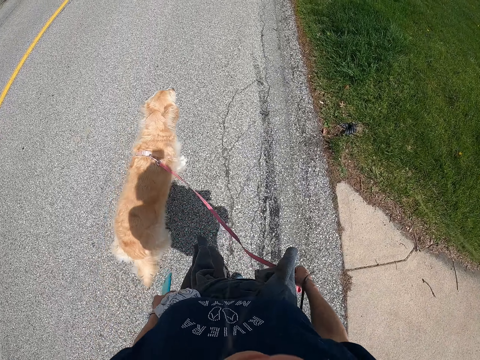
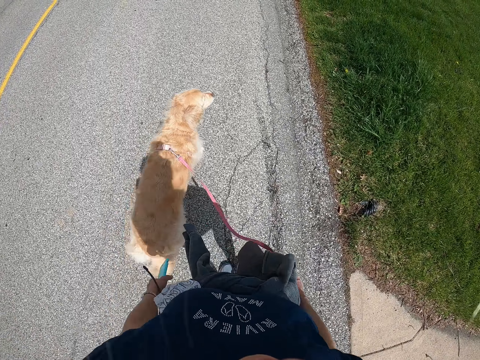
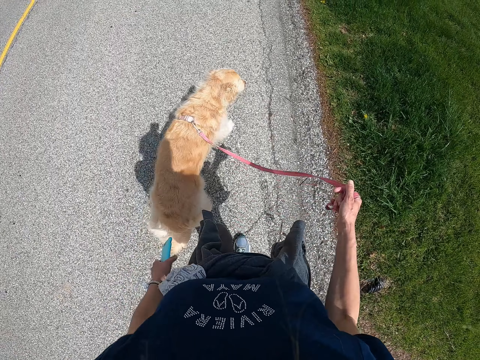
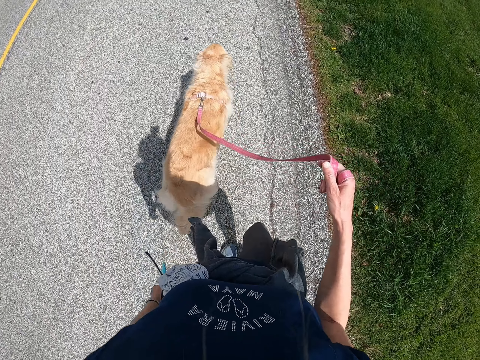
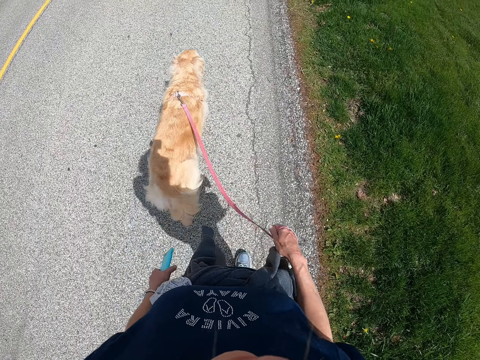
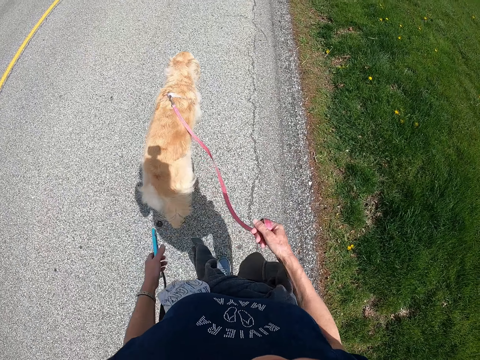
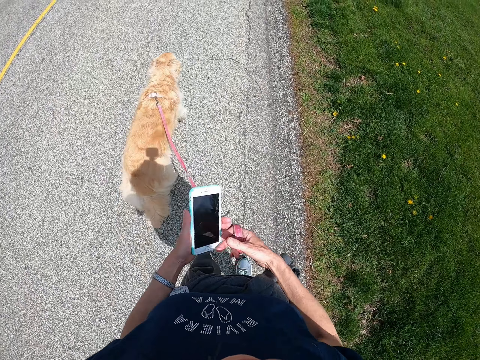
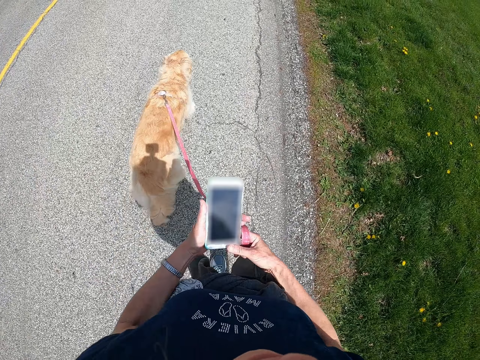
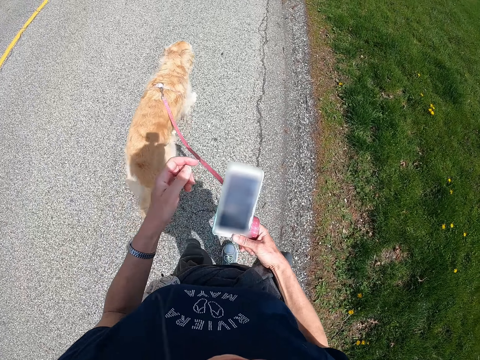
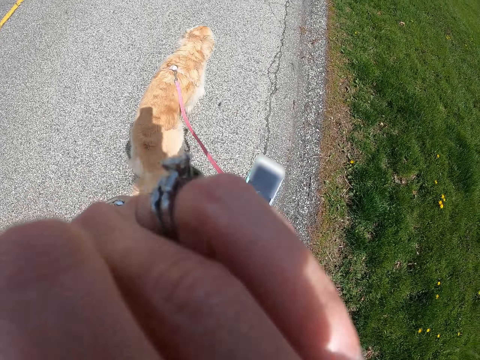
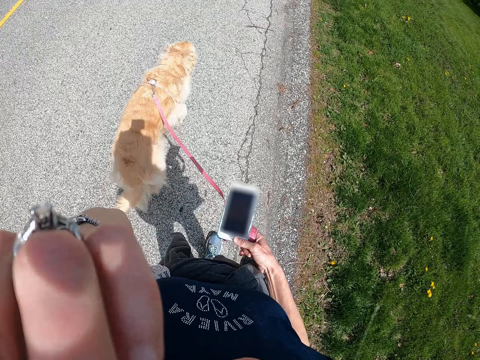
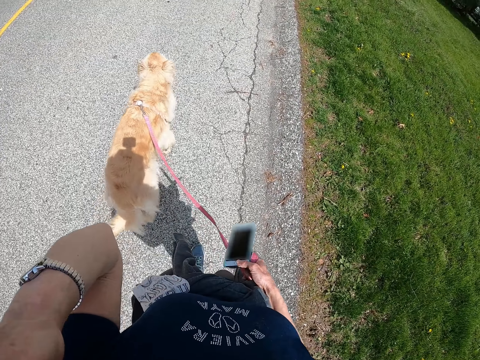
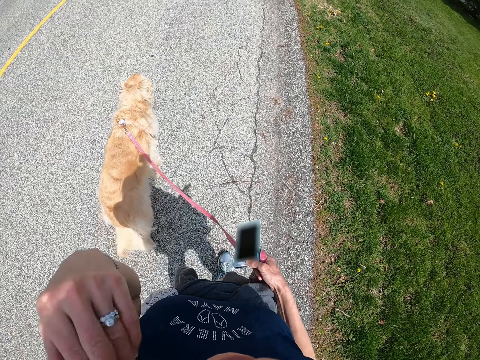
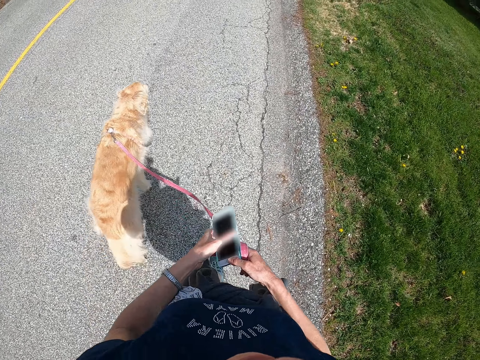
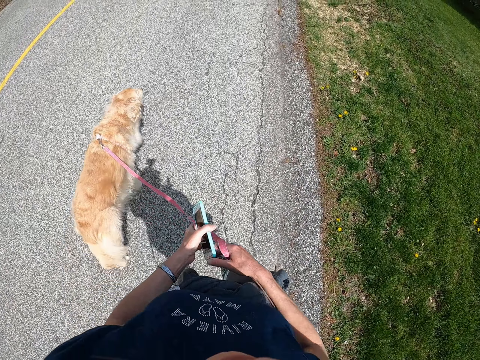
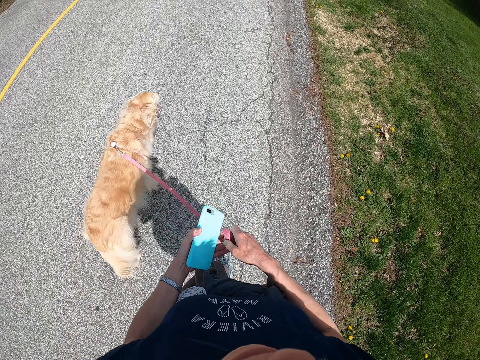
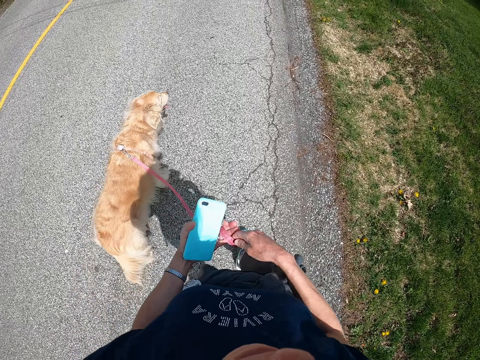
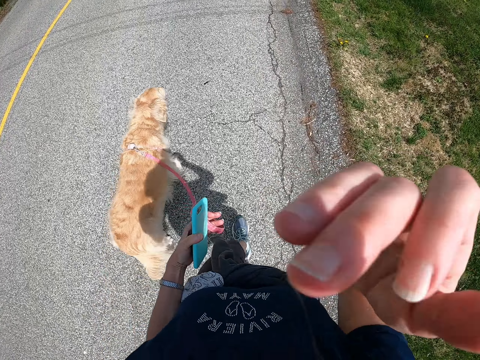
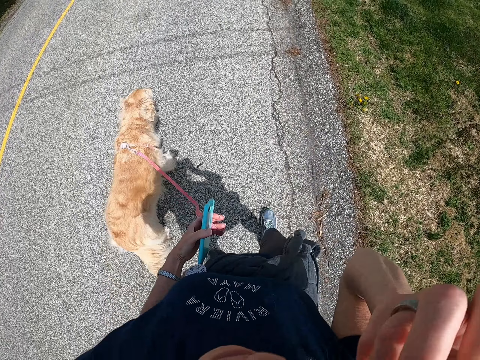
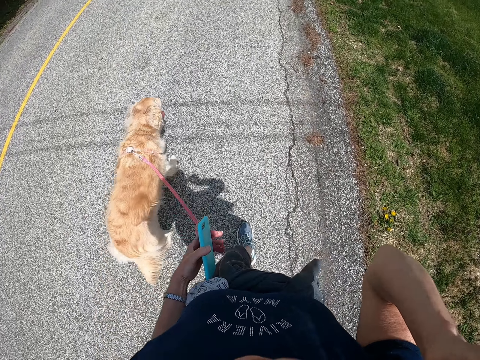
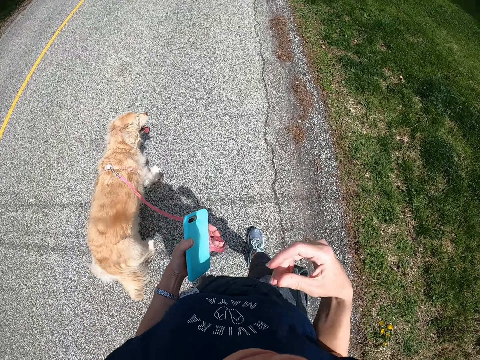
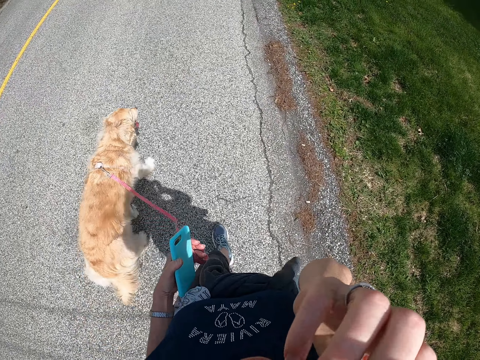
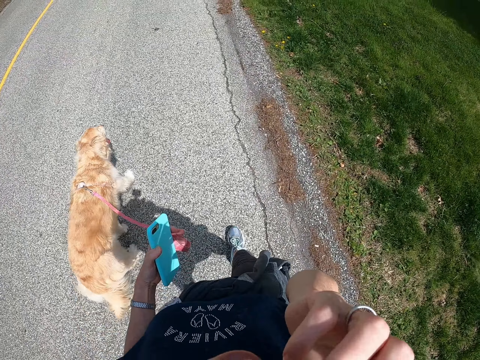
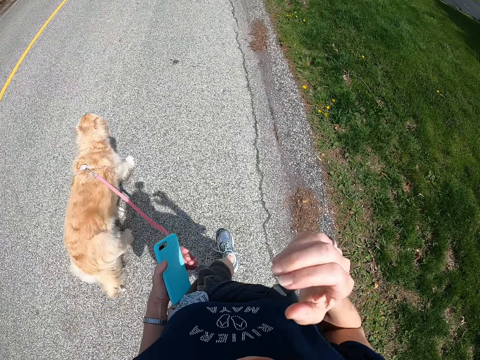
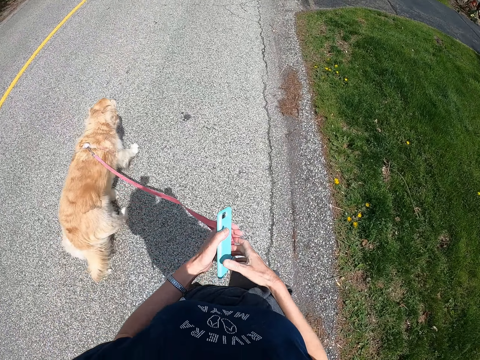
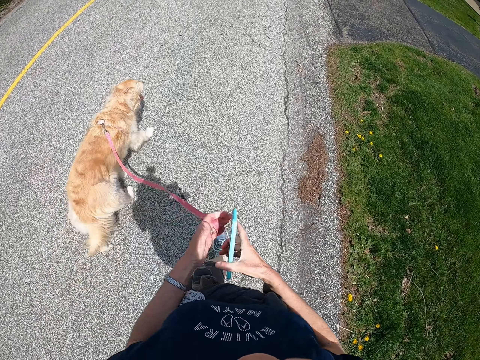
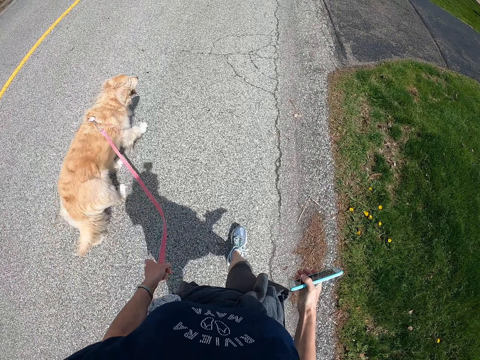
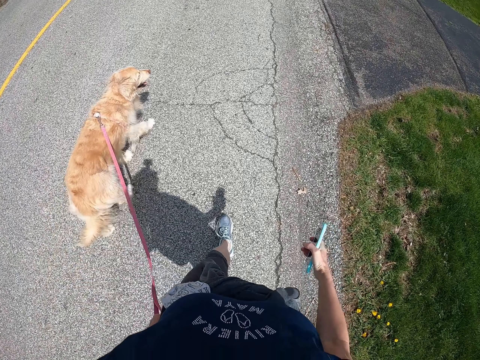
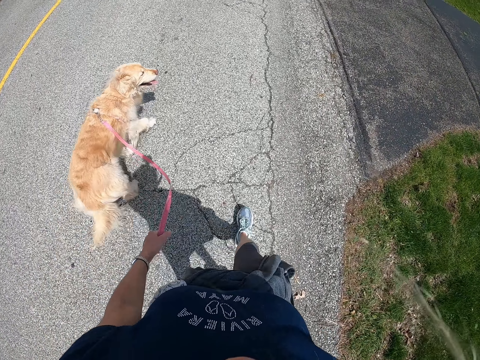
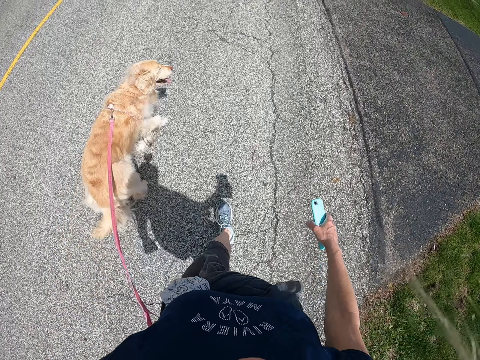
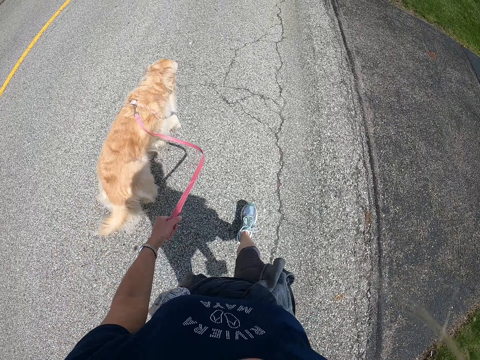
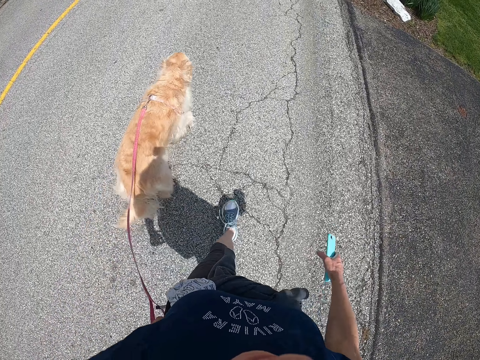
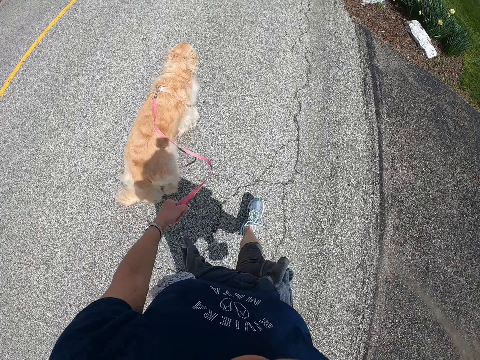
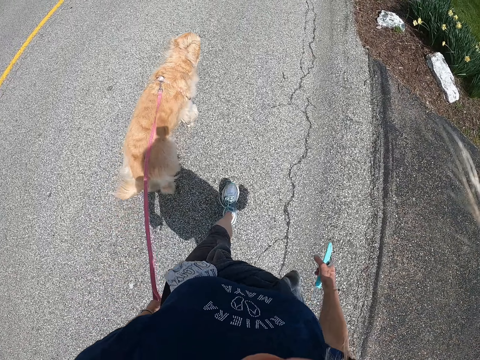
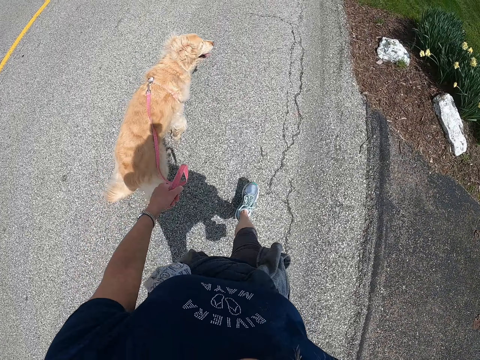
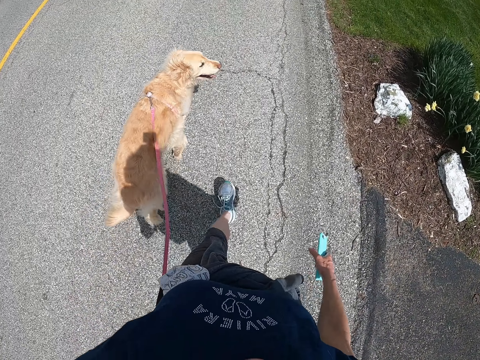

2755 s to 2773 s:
The camera wearer dials a phone. She moves the phone to her right hand. She does something. She moves the phone to her left hand. She holds the dog leash in her left hand. She does something. She moves the phone to her right hand.

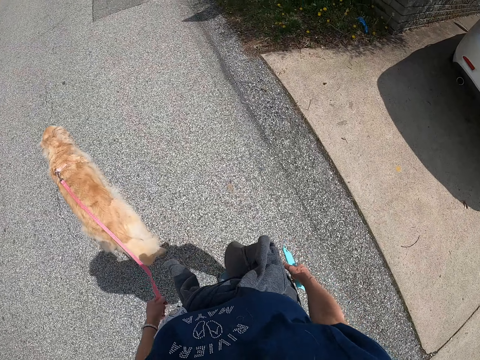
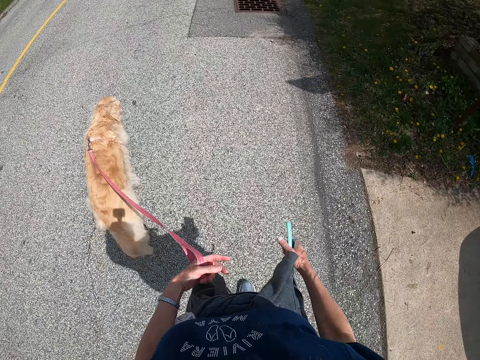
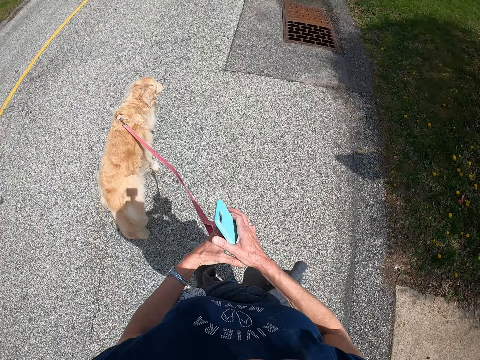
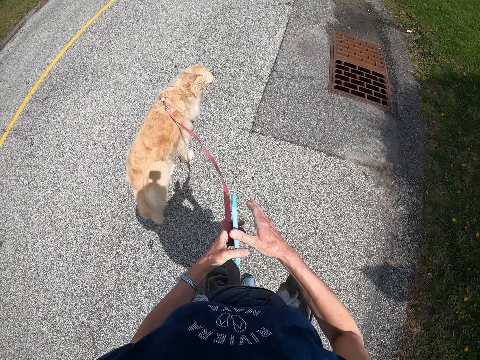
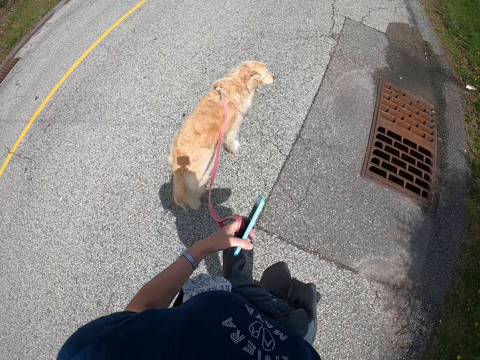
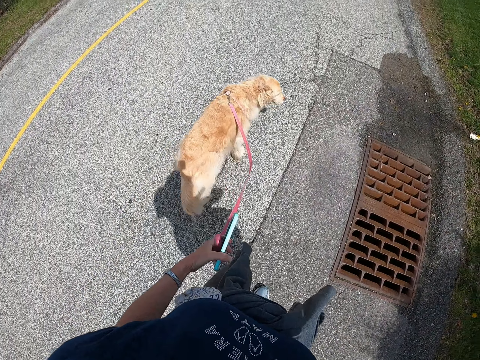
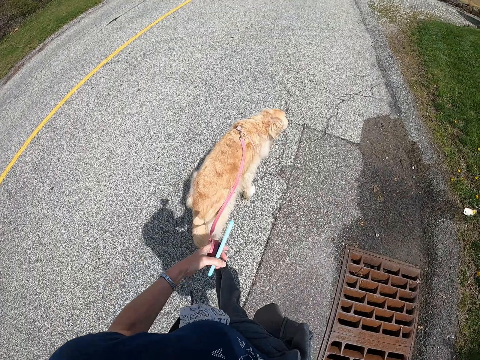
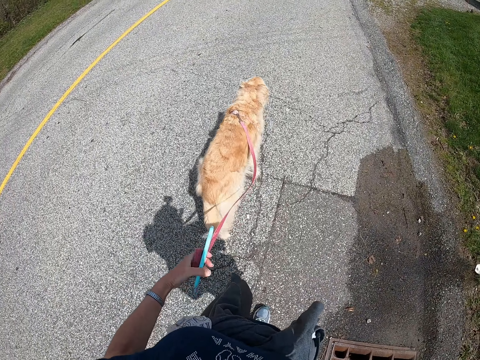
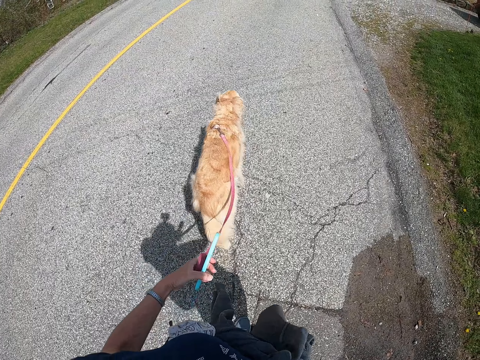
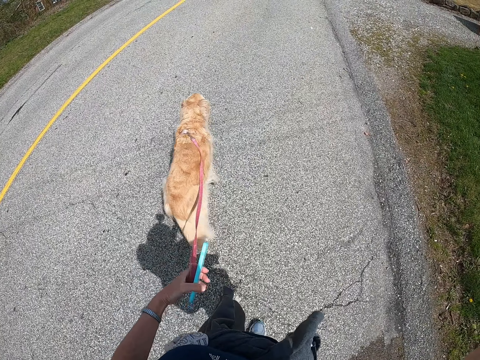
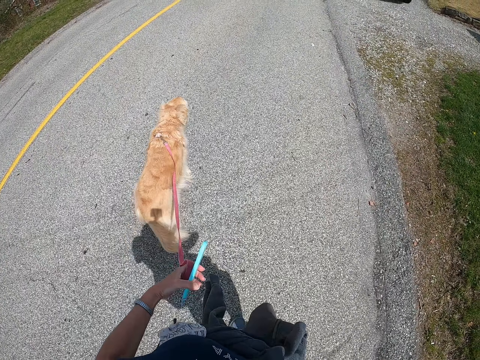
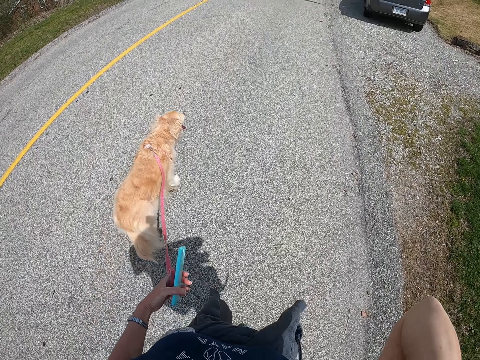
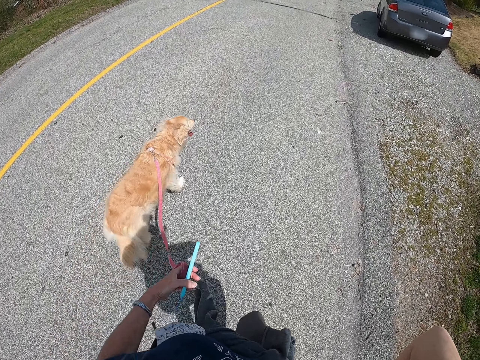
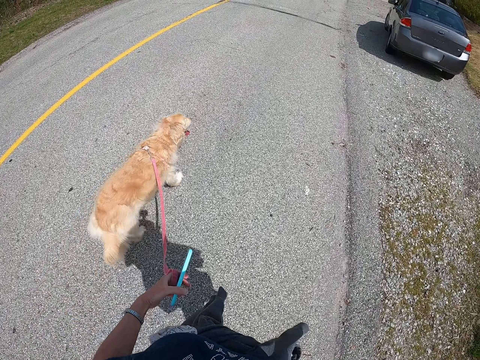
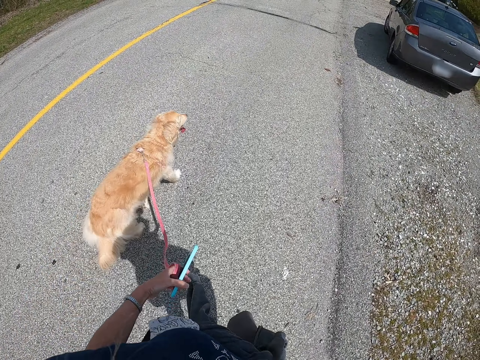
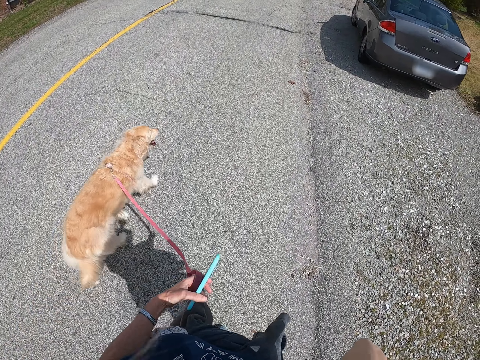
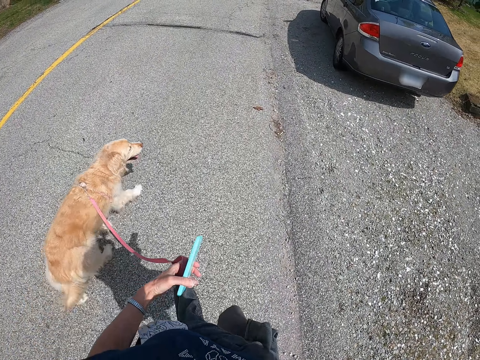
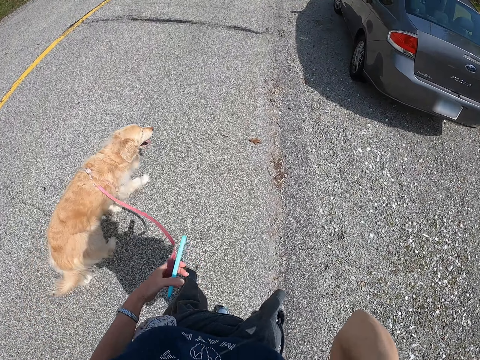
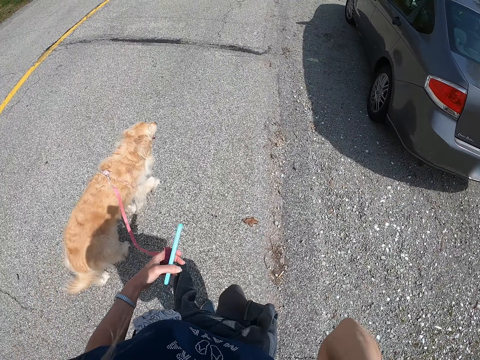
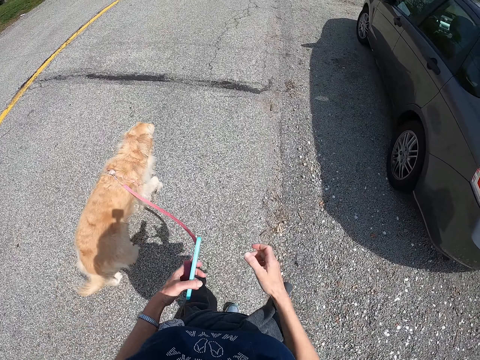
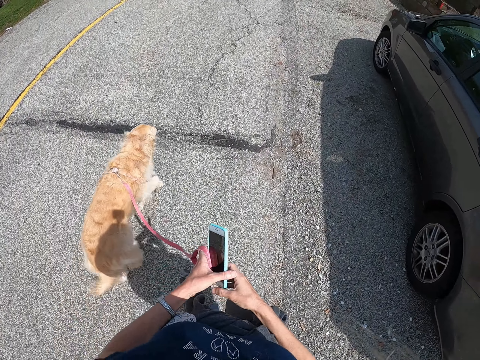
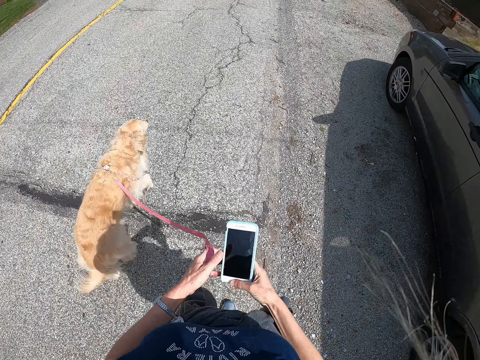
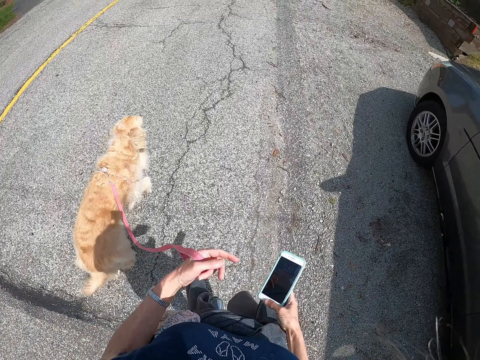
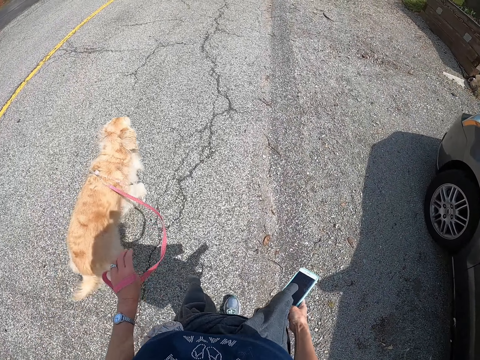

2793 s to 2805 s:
The camera wearer holds her phone in her left hand. She does something. She takes the phone in her right hand.
